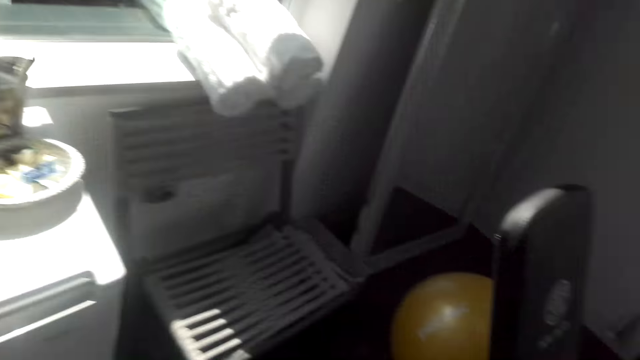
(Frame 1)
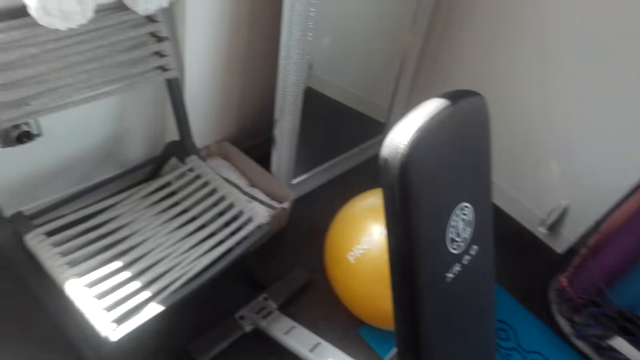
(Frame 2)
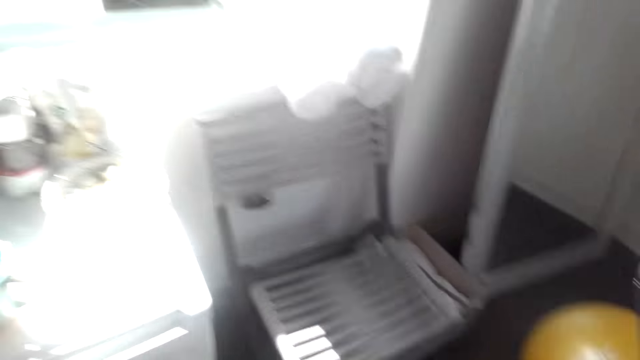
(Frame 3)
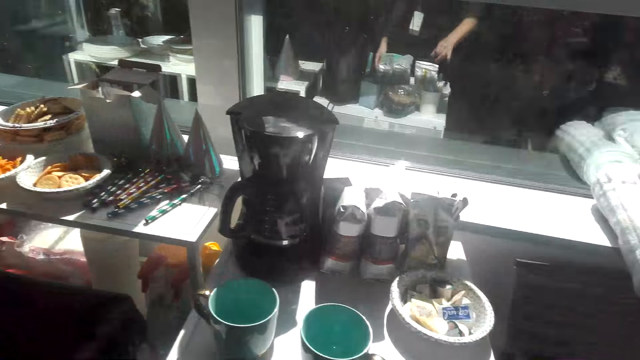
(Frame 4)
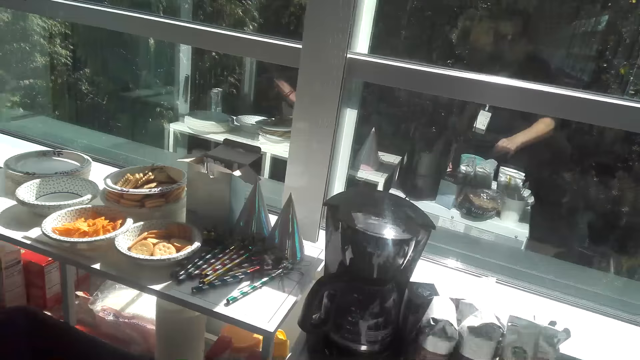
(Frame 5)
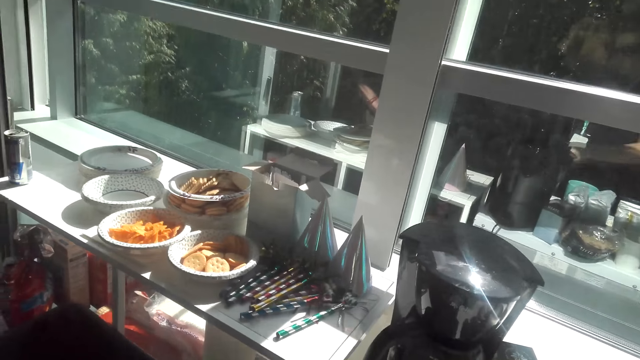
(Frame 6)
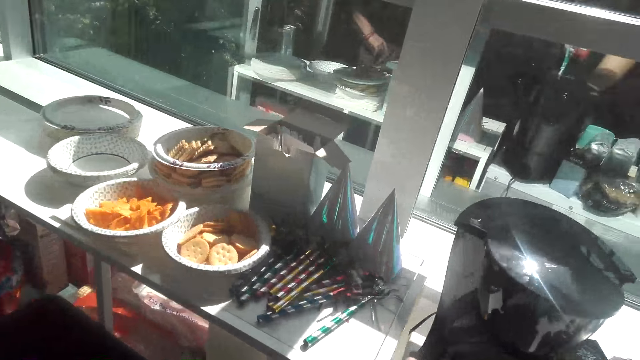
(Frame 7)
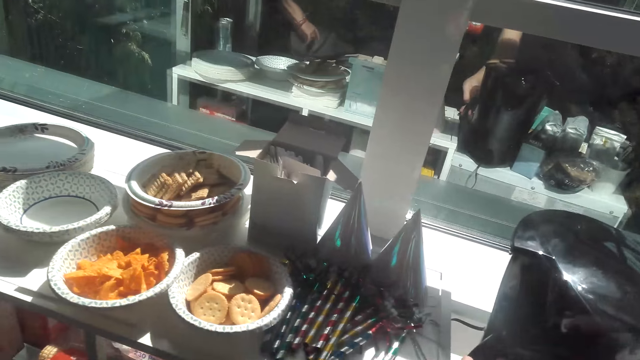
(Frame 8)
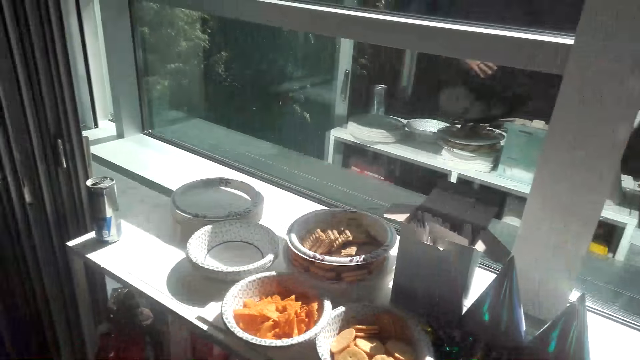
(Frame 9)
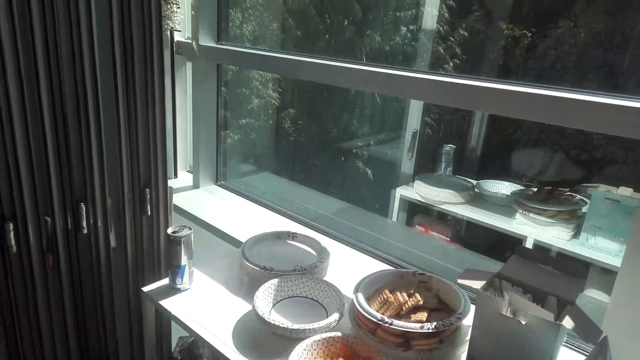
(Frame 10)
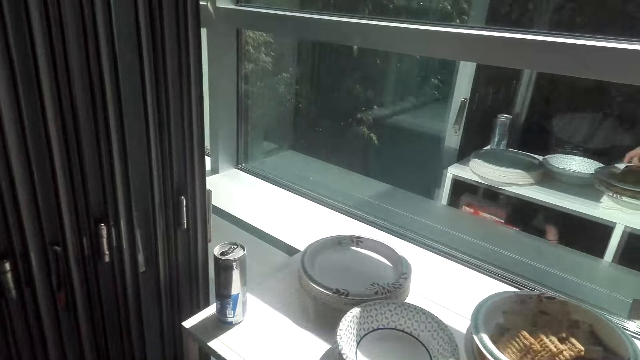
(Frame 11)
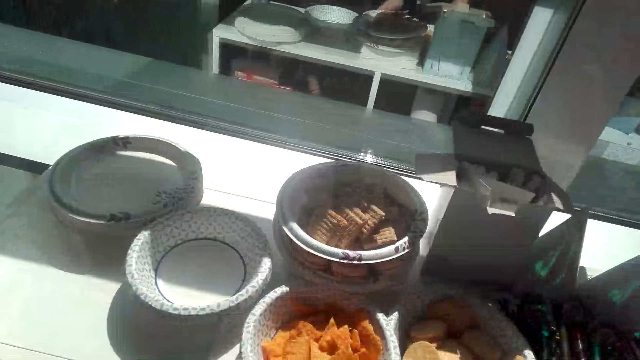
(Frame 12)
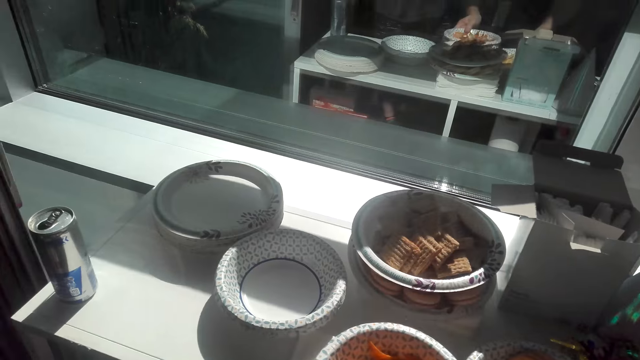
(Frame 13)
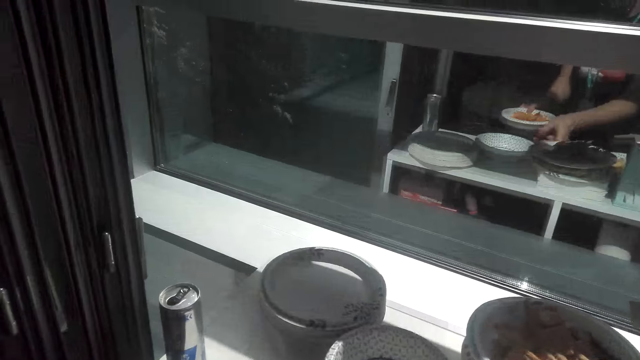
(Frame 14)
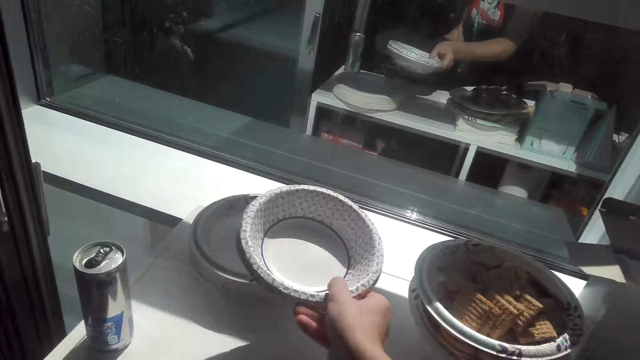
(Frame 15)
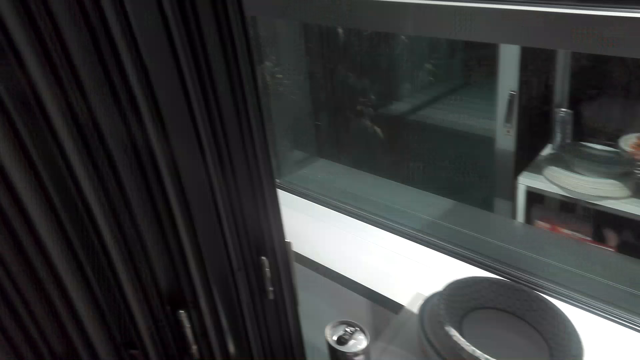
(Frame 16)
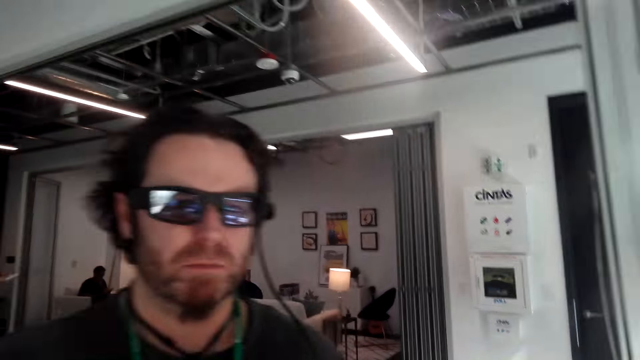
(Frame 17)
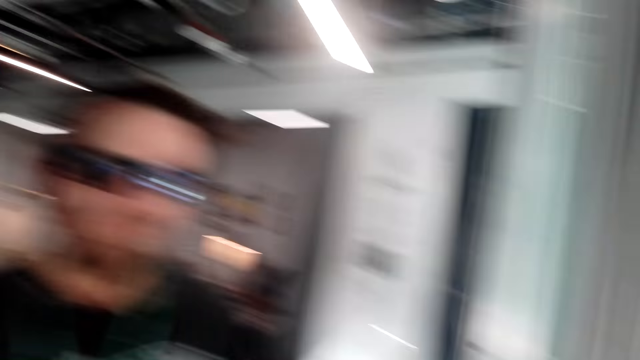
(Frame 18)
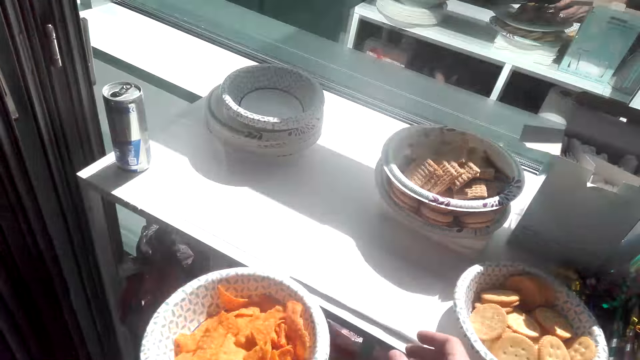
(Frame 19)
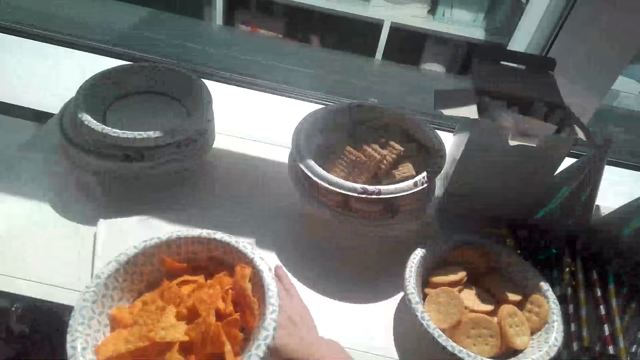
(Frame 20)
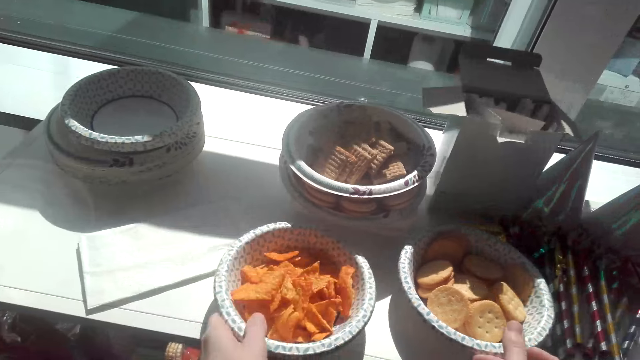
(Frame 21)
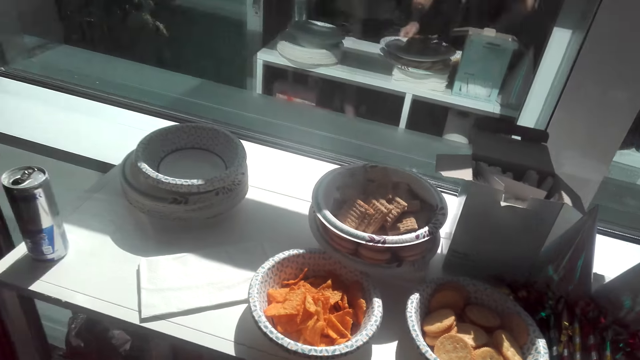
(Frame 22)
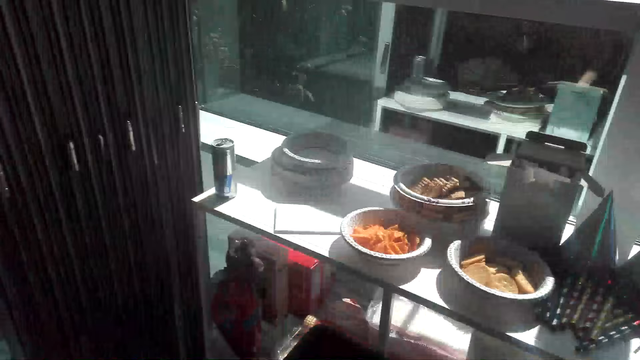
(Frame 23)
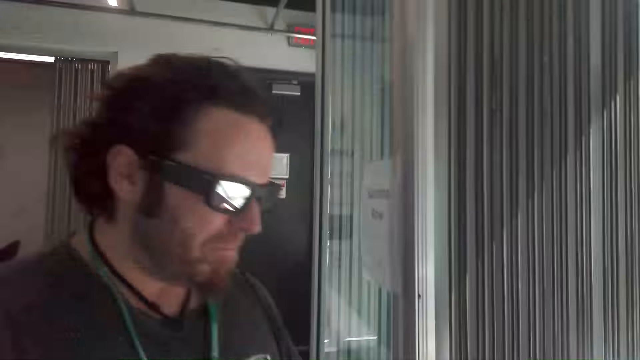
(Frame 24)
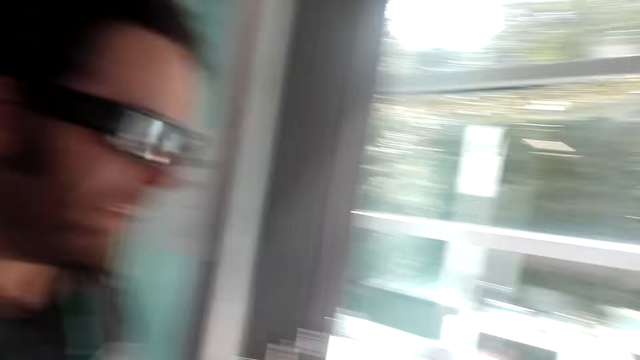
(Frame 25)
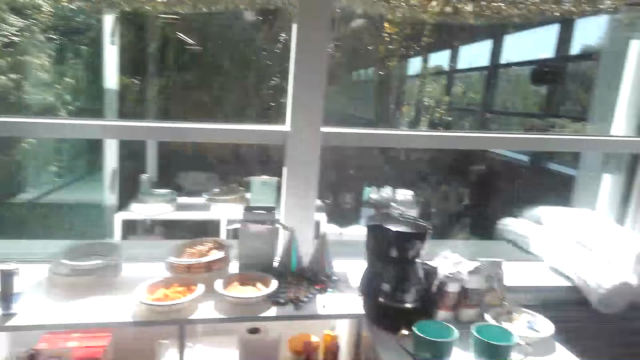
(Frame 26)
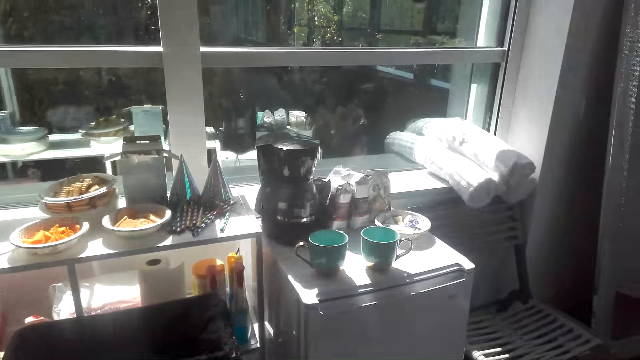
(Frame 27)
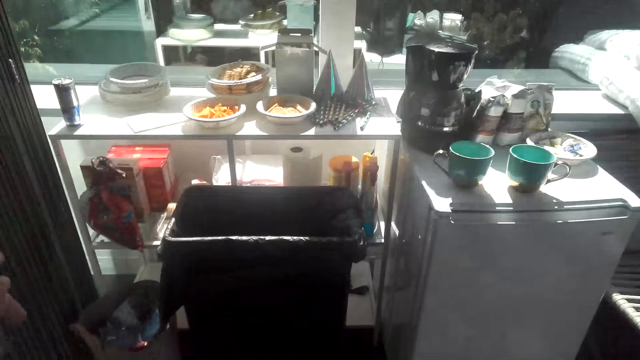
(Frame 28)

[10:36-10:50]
The camera wearer talks to a man. They take the crisp from the table. They put the plates together. They put the plate with crisps on the table. They push the dishes on the table.

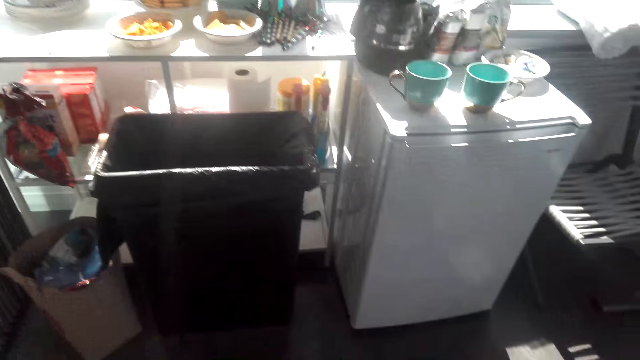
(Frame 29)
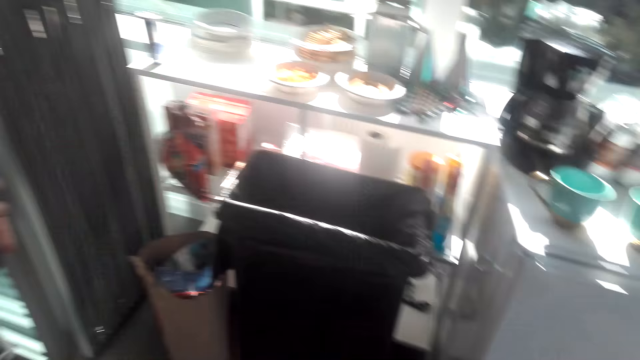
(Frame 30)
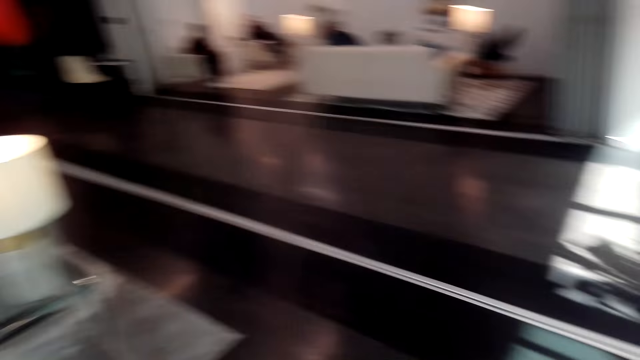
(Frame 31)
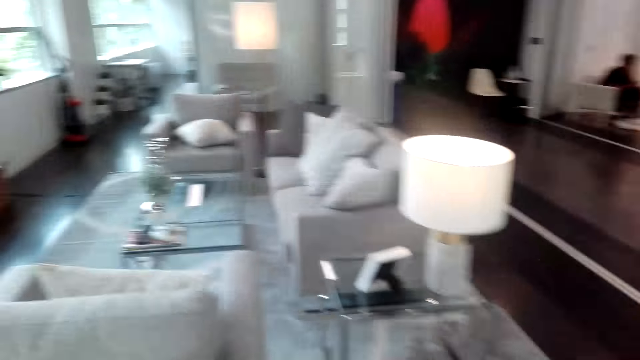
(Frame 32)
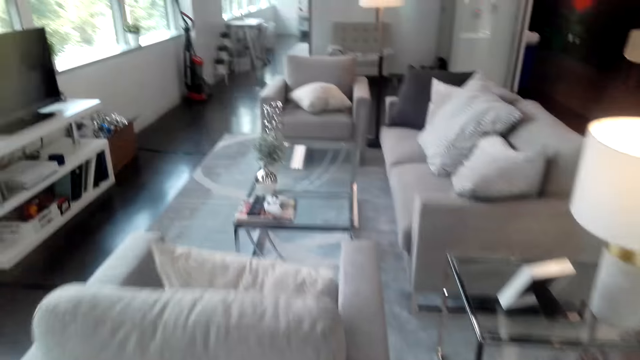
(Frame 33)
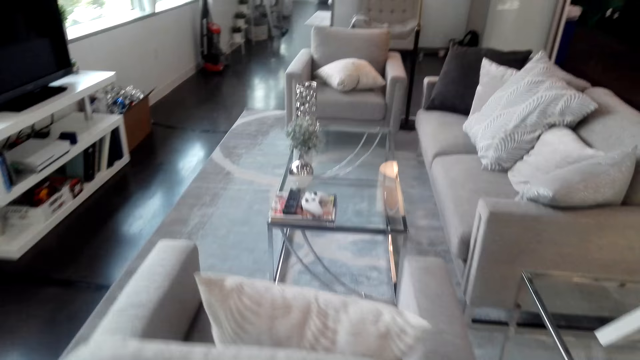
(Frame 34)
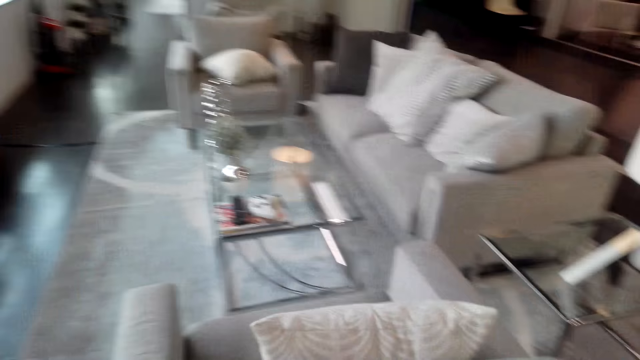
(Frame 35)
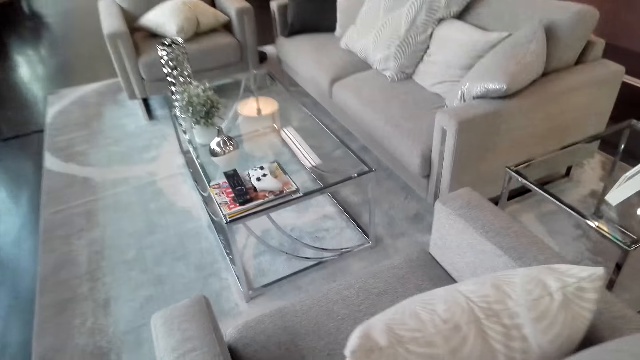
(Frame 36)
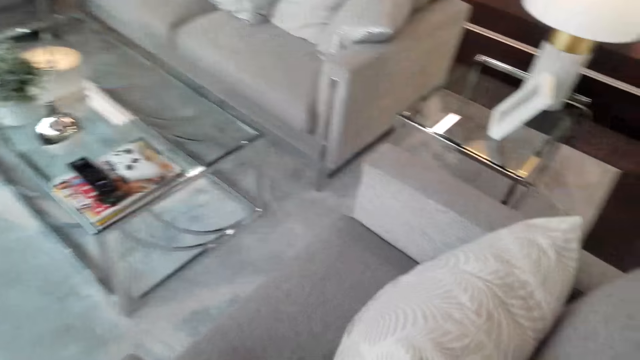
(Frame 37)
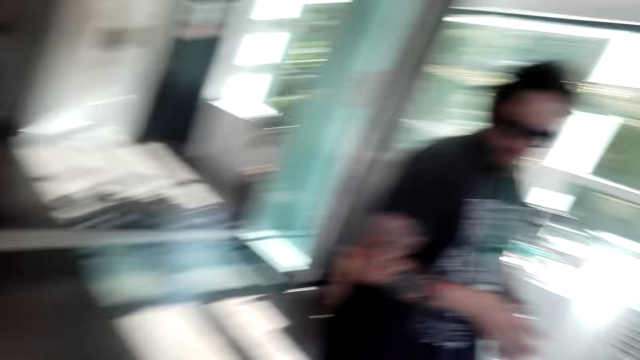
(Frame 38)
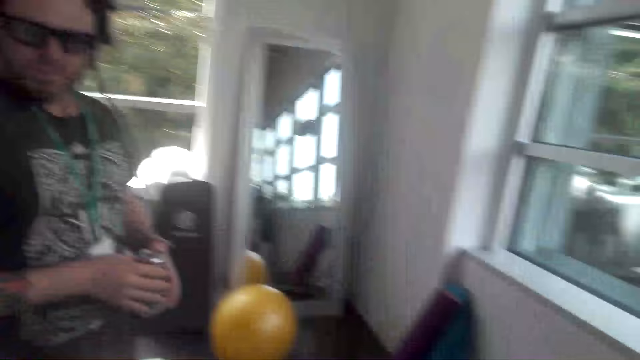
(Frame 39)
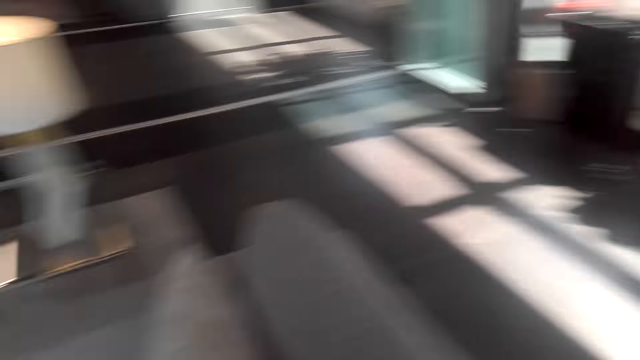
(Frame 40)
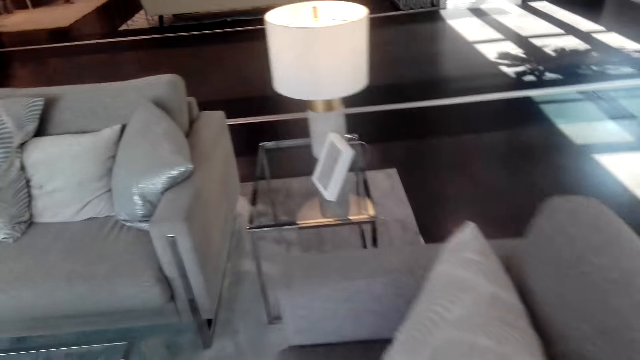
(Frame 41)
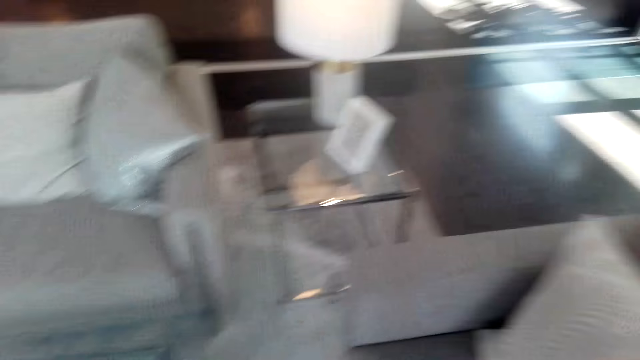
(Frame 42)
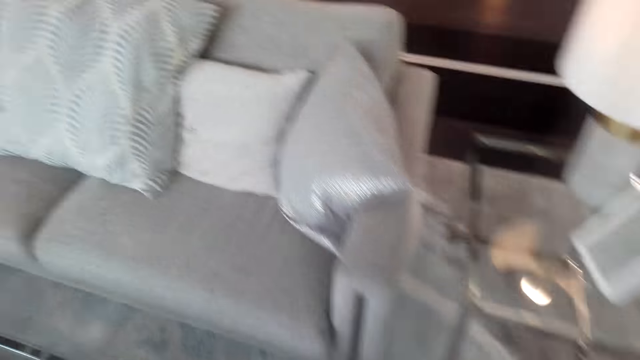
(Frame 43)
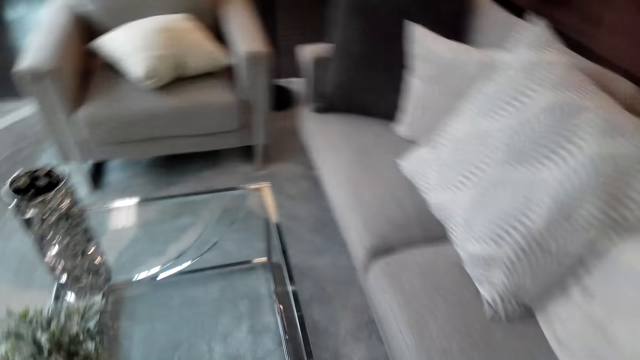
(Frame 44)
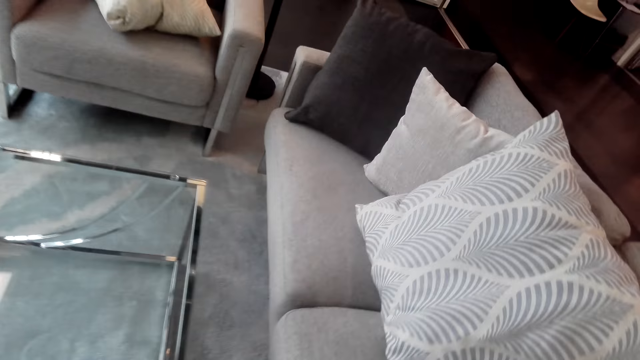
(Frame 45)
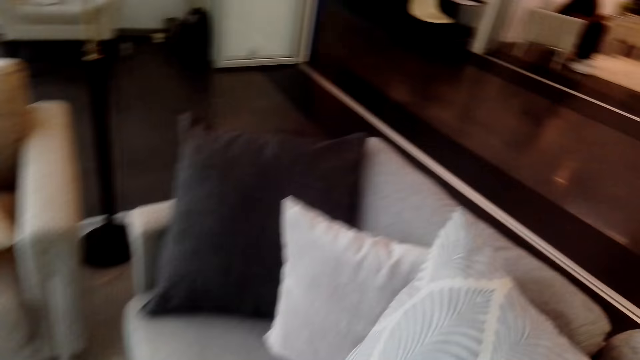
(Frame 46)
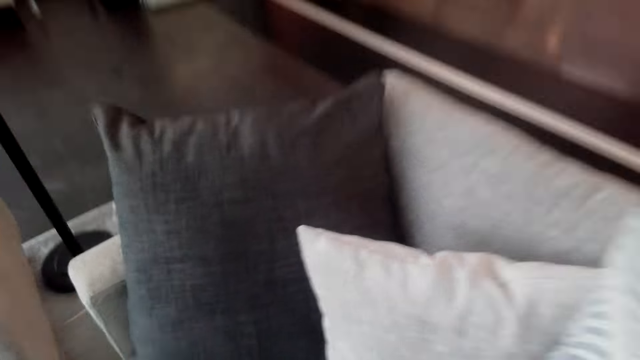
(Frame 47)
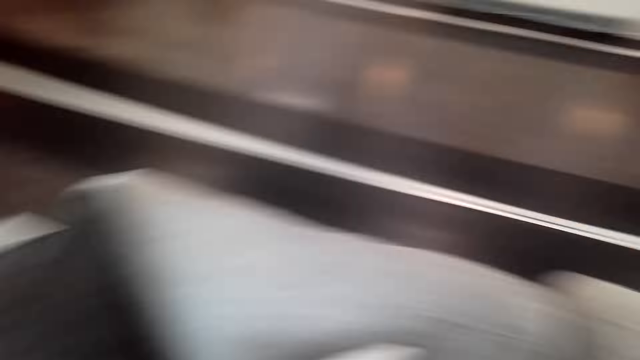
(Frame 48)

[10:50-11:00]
The camera wearer walks around the room.
